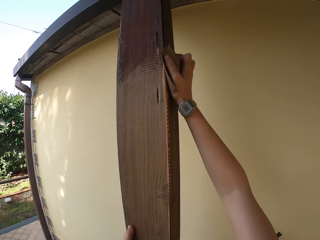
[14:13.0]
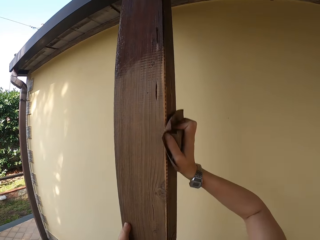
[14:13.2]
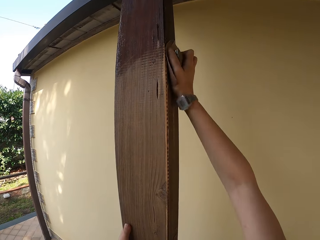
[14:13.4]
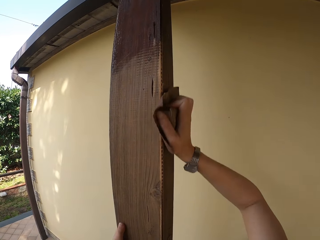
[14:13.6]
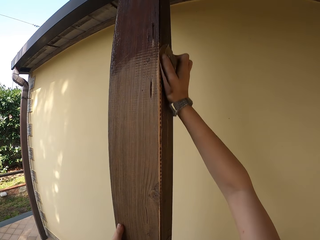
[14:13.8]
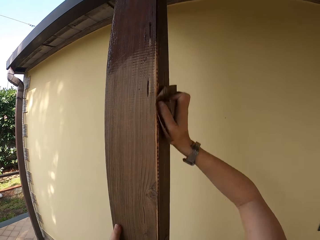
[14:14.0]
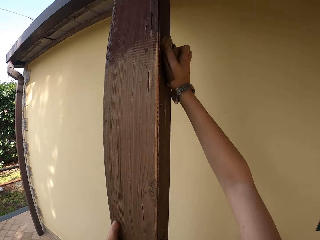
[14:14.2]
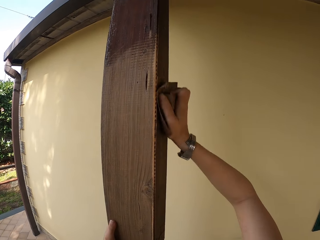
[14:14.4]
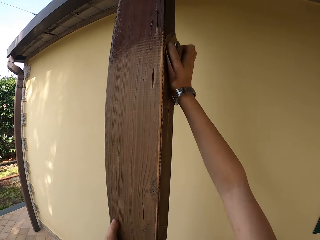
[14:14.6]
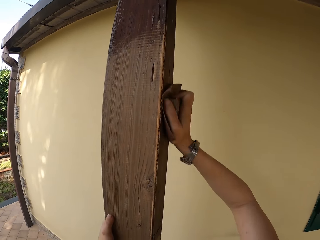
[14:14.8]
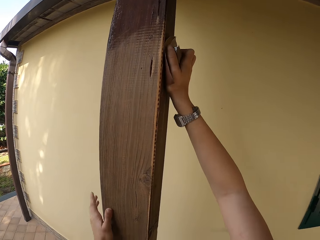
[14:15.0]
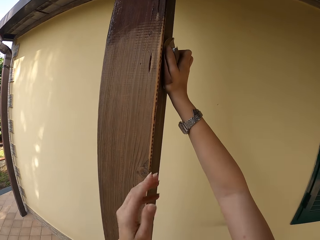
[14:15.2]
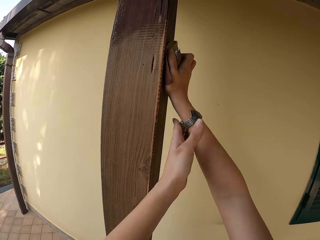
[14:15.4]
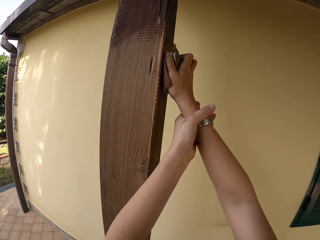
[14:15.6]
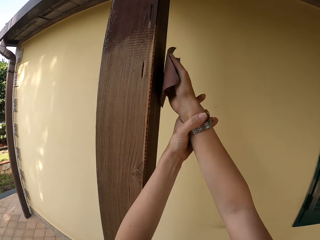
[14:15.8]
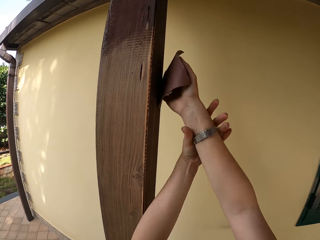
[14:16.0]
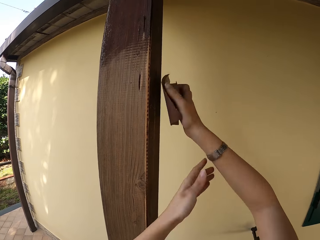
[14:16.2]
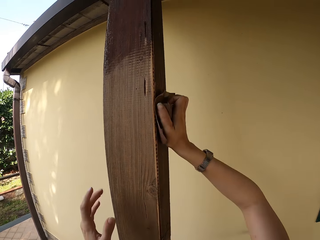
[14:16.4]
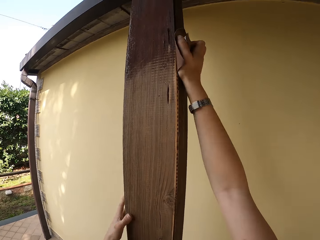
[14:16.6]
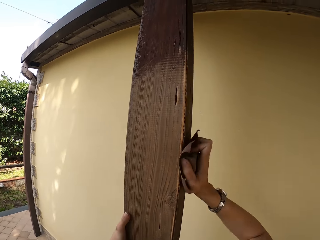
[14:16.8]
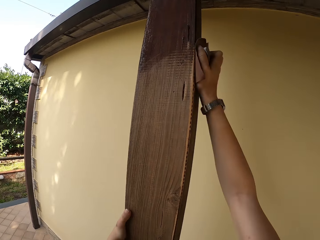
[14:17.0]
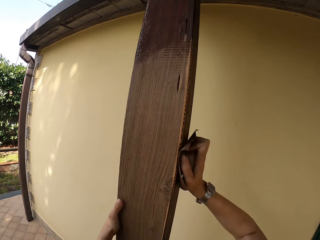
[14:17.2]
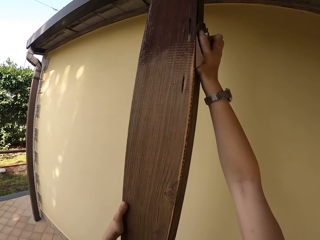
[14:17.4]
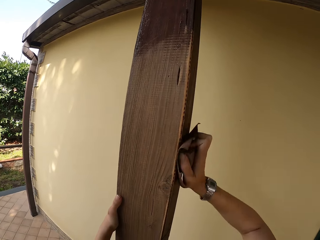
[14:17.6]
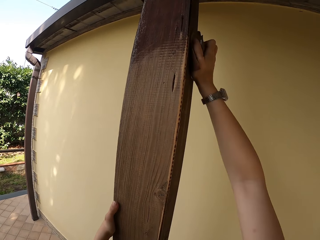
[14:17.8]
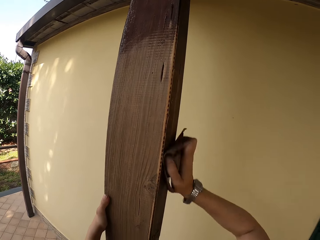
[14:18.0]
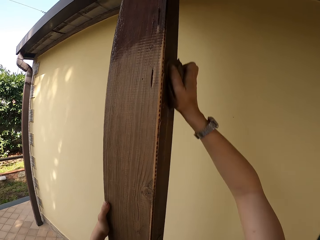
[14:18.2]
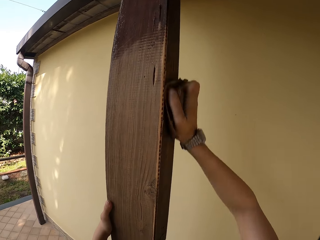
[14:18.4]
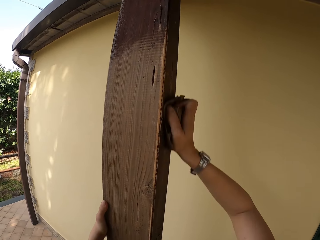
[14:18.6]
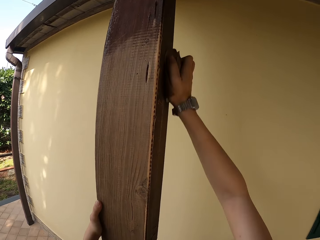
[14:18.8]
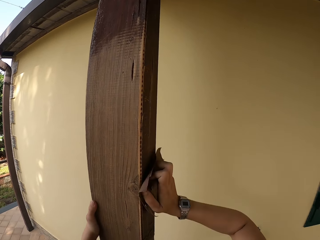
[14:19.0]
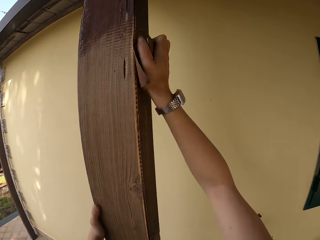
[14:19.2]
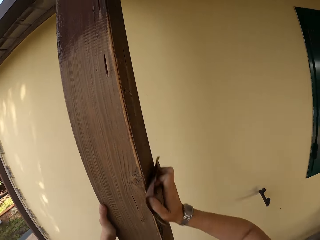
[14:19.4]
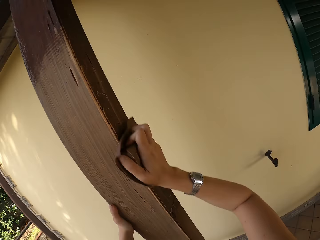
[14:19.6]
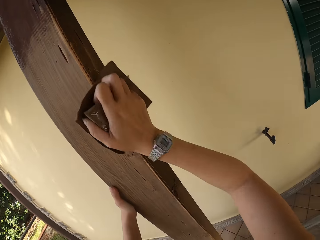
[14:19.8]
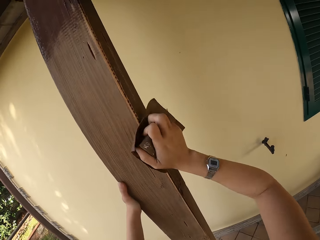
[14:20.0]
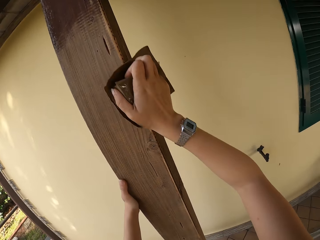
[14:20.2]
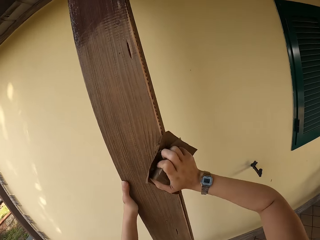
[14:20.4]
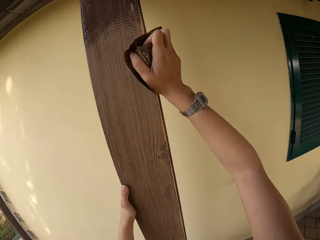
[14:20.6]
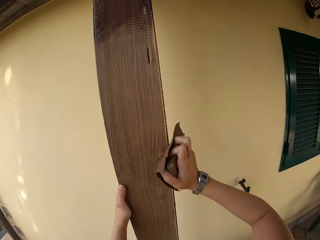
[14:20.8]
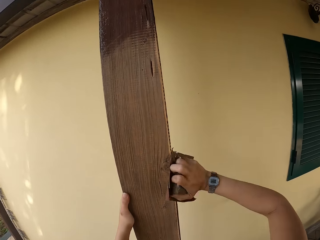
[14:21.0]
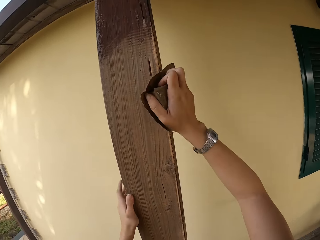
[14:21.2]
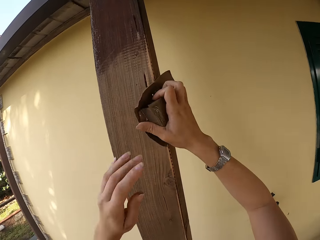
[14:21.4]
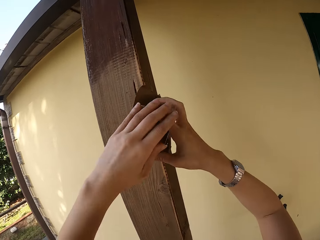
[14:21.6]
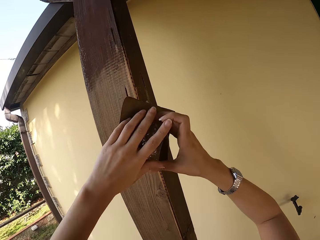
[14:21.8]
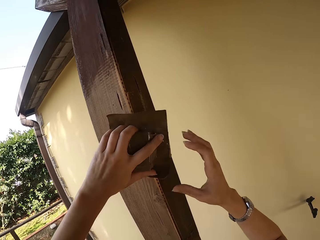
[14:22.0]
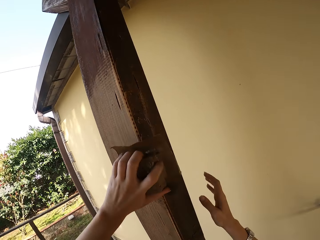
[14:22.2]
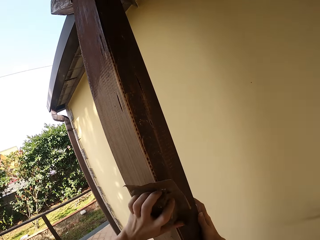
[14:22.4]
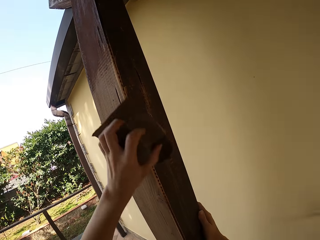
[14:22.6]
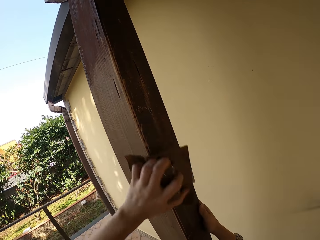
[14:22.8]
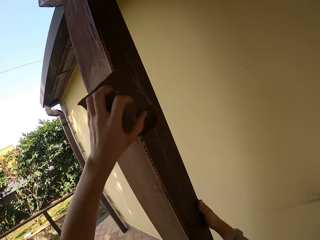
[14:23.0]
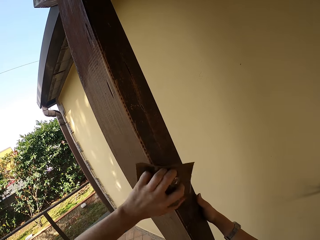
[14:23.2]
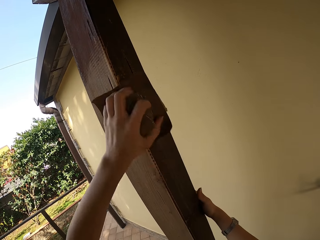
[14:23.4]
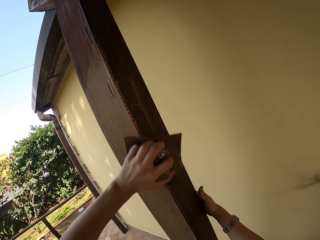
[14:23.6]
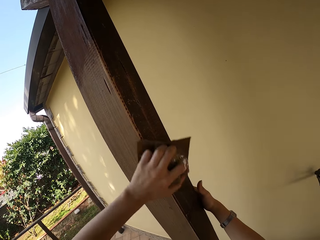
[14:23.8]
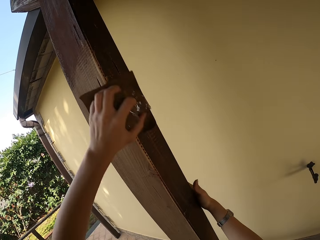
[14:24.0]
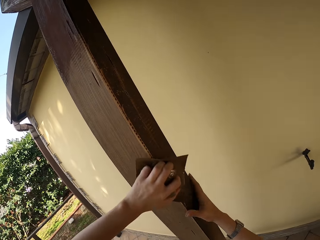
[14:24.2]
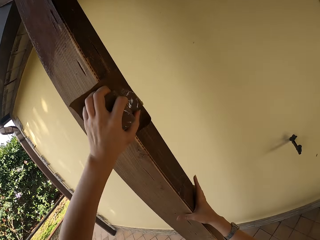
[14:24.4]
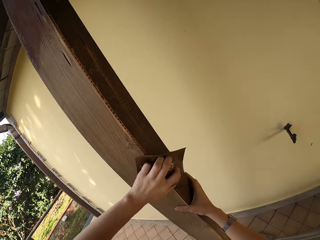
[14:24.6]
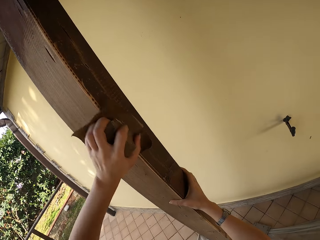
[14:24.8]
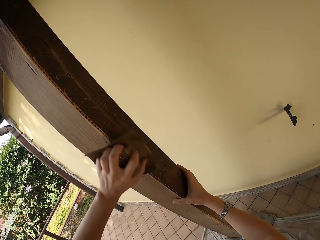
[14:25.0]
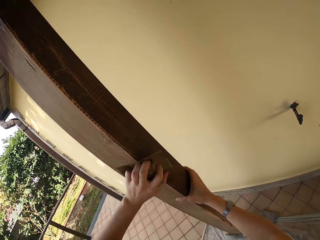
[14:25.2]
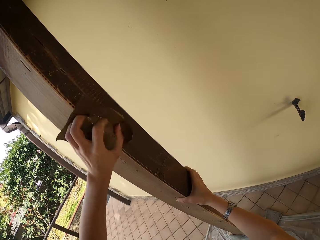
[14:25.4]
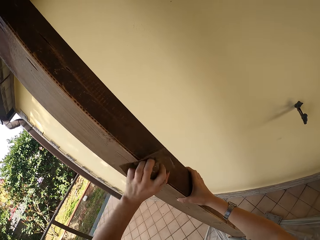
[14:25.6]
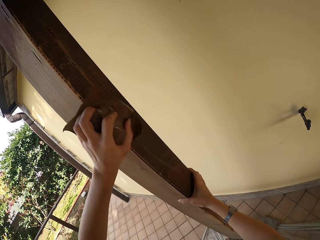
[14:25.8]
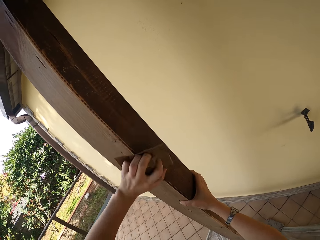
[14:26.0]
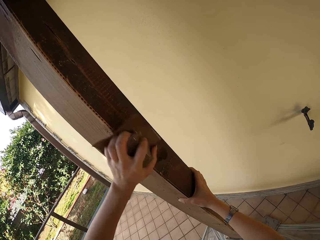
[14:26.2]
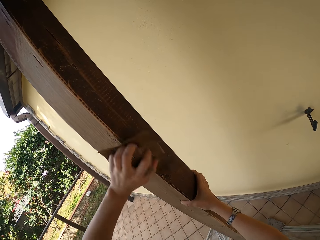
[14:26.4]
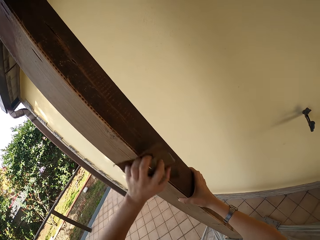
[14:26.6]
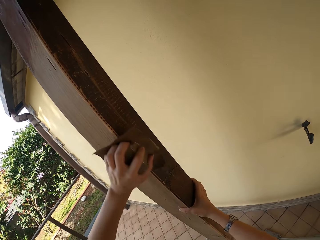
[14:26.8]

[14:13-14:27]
The camera wearer adjusts a wrist watch on his right hand with his left hand. He scrubs wood with sandpaper. He transfers the sandpaper from his right to his left hand. He smoothens the pillar with the sandpaper on his left hand. He holds the sandpaper with his left hand. He holds the pillar with his right hand.

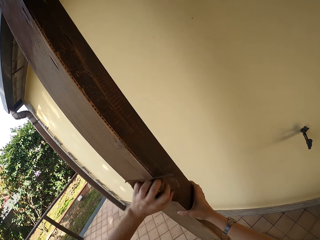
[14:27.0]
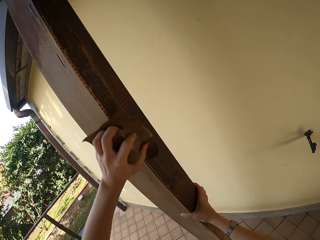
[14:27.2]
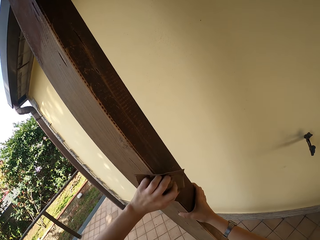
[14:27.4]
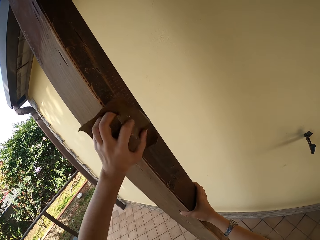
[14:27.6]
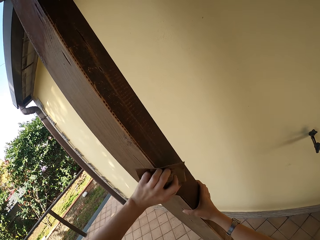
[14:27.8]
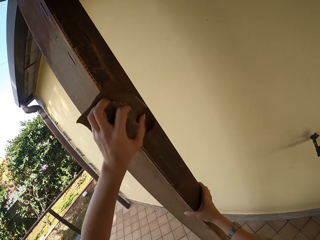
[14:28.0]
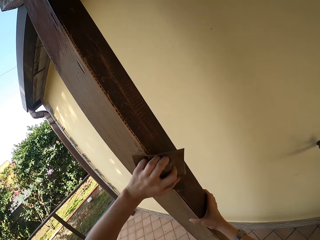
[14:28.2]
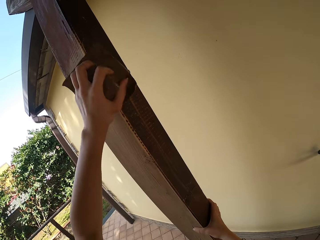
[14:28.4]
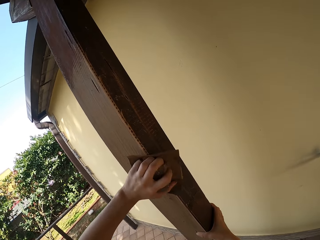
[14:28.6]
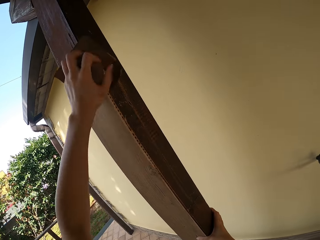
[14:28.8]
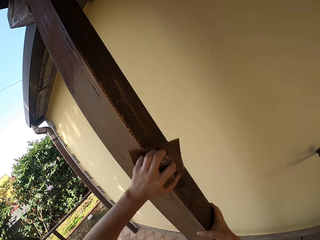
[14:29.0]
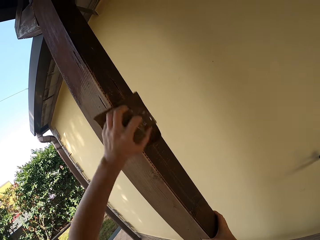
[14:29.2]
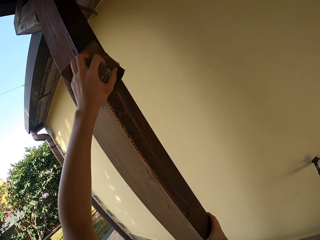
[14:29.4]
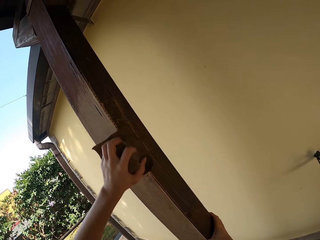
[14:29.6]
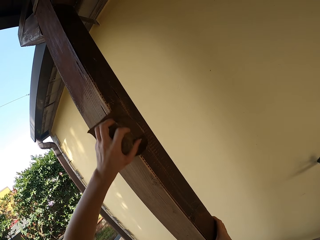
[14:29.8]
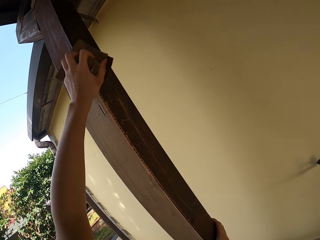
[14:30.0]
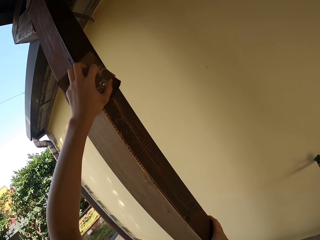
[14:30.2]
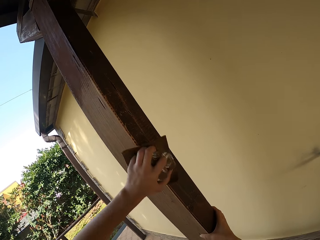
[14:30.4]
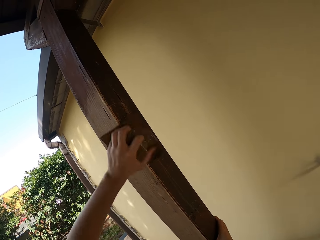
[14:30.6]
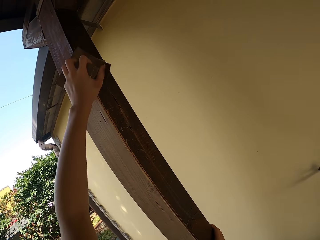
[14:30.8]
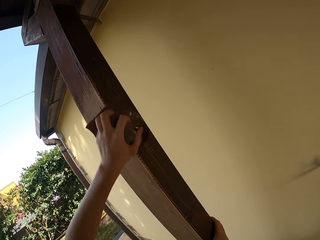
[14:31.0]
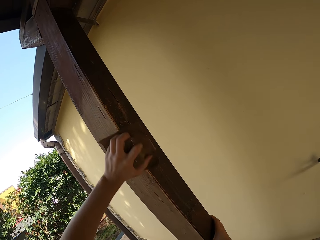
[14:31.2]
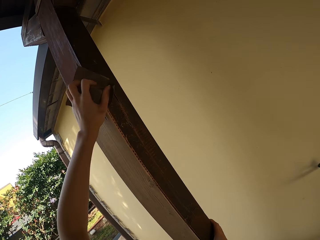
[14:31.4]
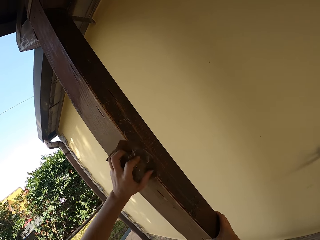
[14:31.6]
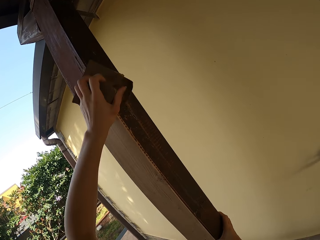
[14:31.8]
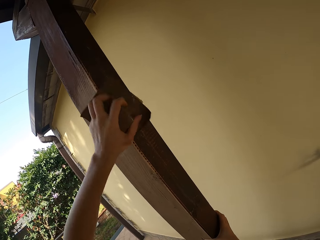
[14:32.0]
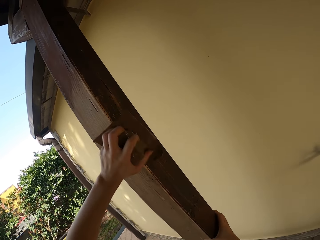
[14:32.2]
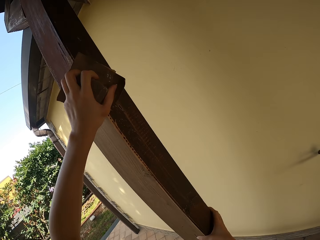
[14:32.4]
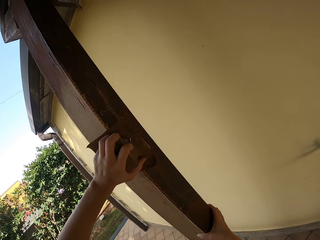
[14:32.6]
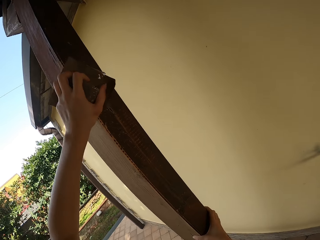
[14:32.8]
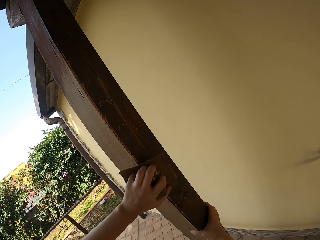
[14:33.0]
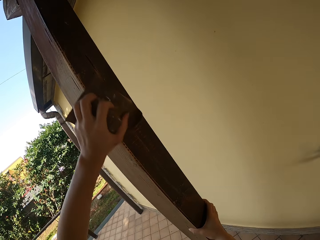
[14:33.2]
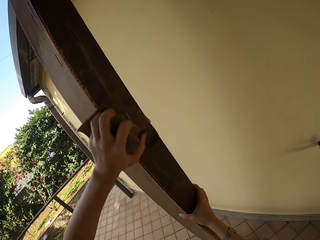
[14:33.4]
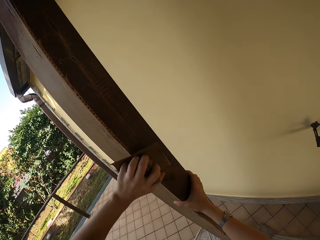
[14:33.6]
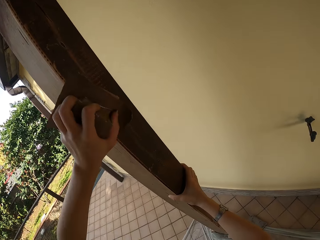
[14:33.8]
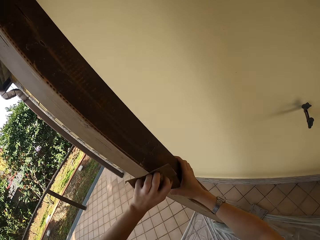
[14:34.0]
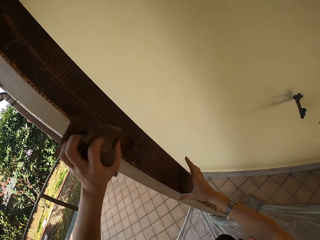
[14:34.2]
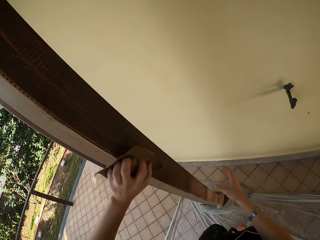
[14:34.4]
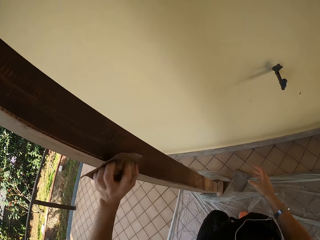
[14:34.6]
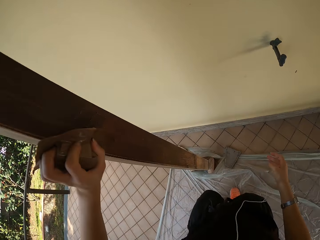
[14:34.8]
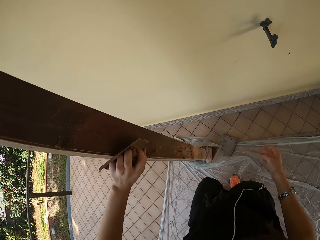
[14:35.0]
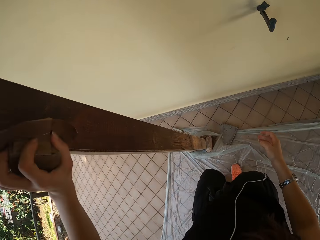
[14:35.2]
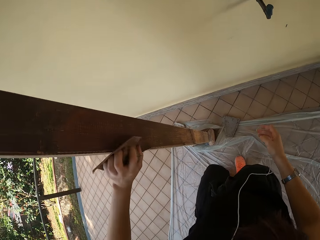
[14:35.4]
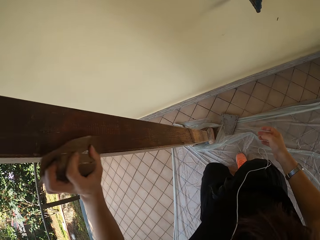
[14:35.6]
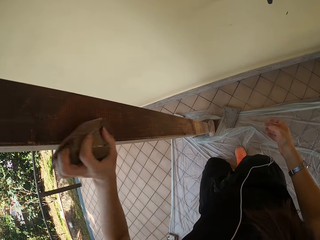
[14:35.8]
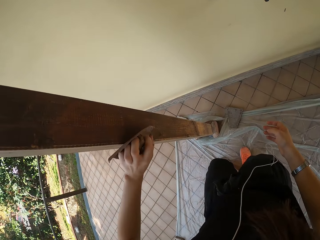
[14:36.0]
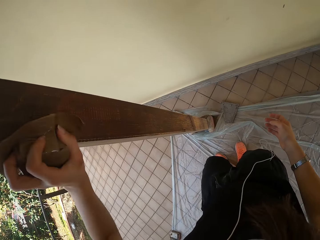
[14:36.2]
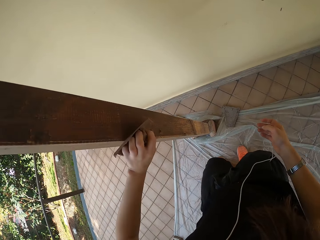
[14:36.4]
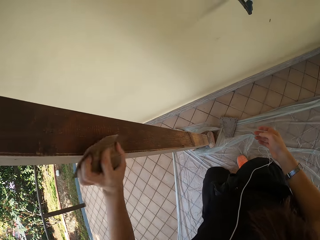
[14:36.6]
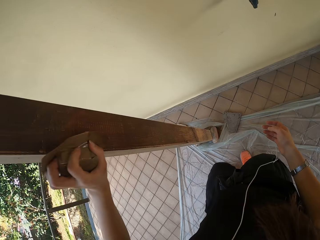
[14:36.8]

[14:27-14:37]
The camera wearer removes his right hand from the pillar.
